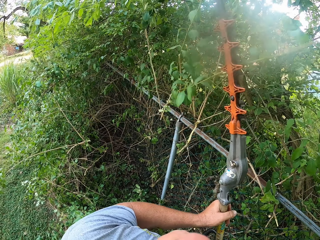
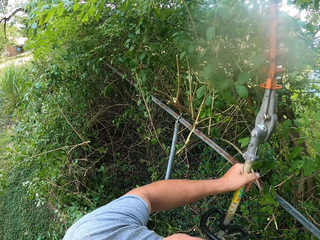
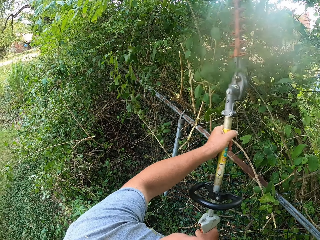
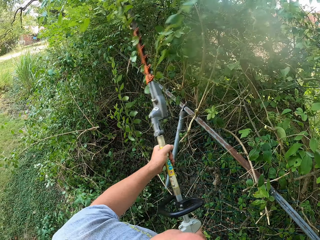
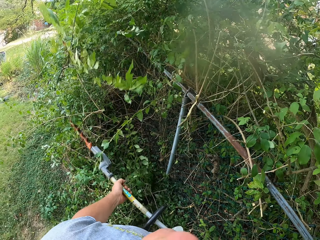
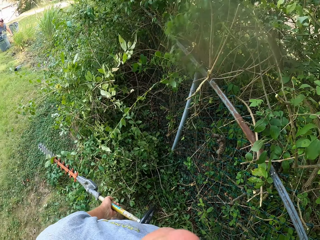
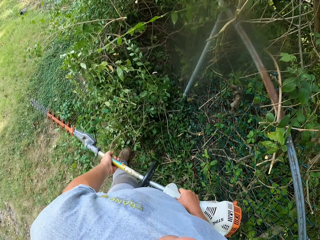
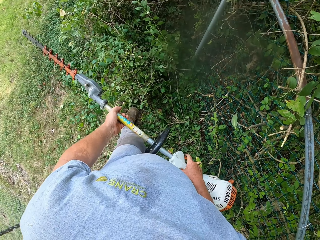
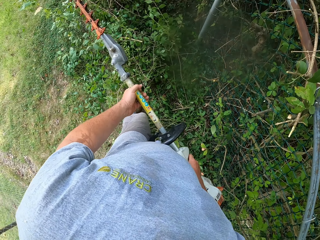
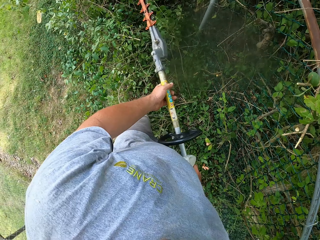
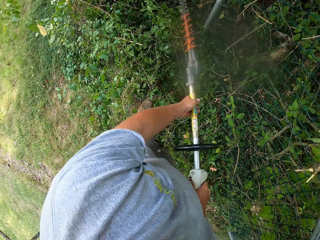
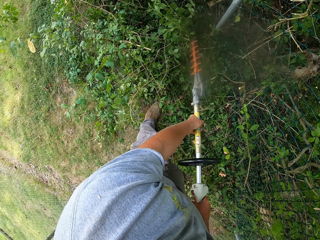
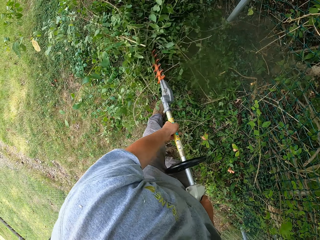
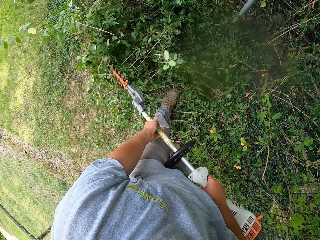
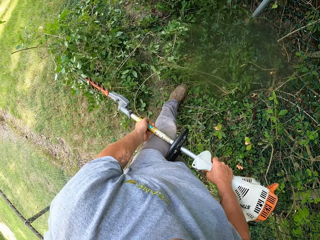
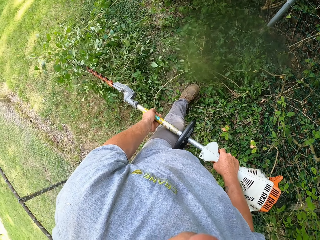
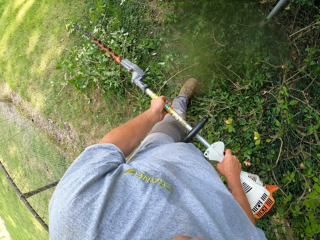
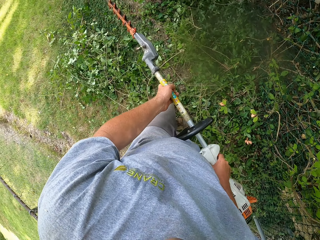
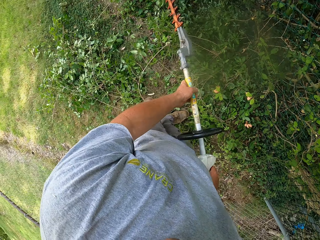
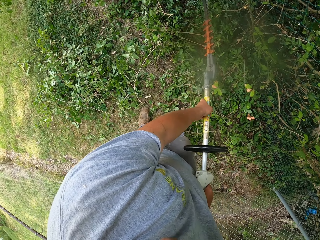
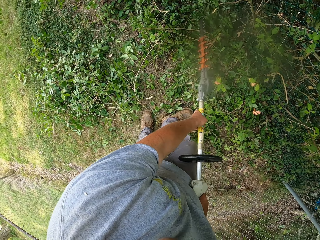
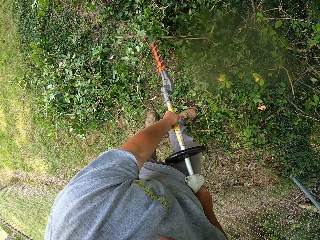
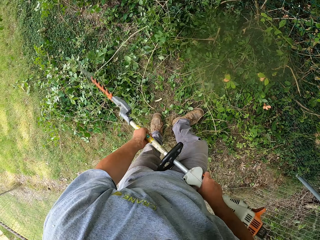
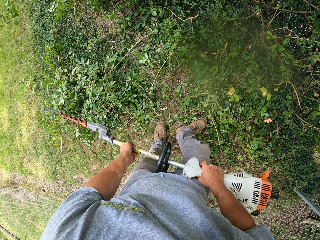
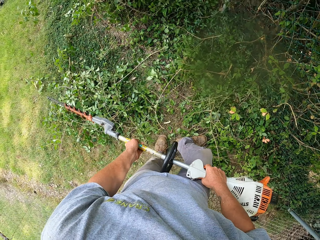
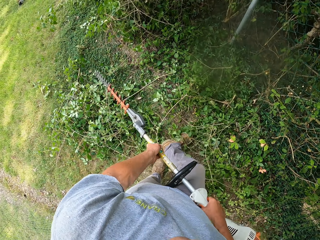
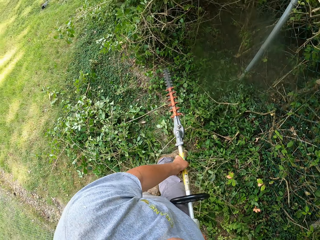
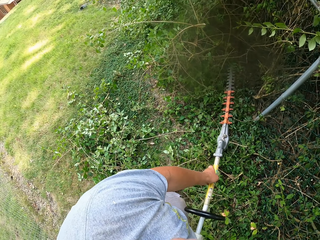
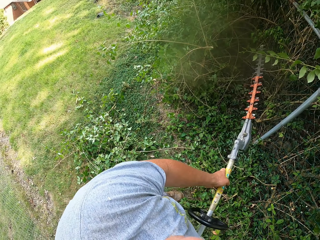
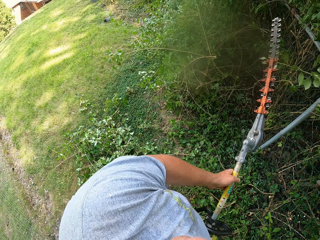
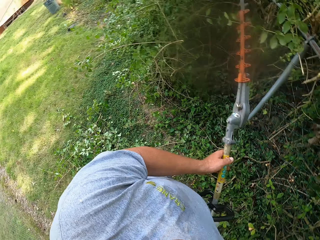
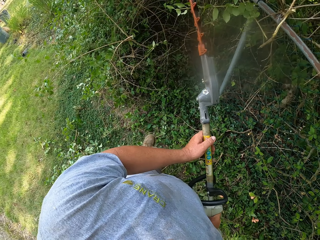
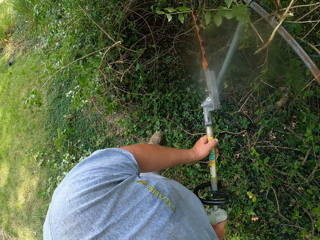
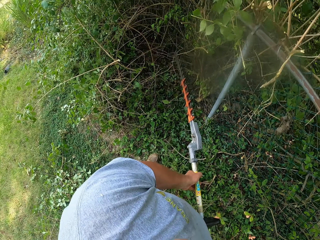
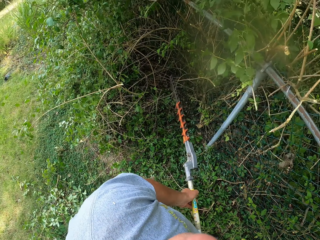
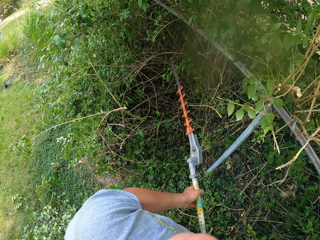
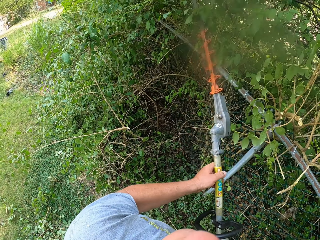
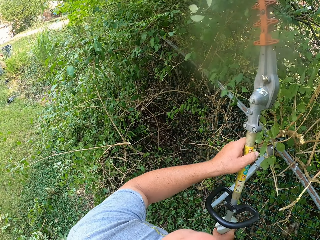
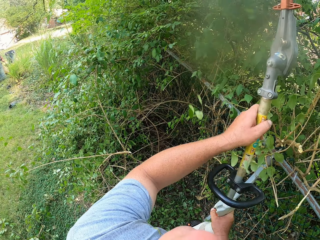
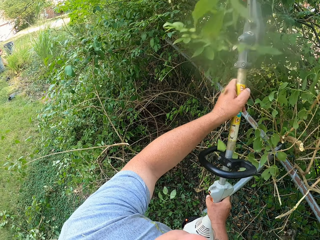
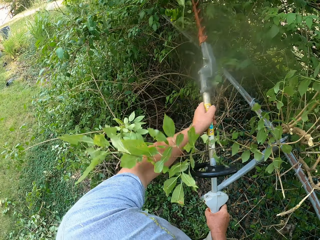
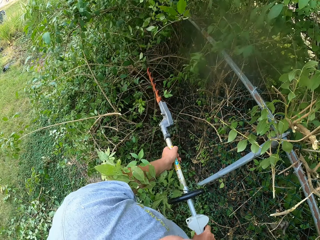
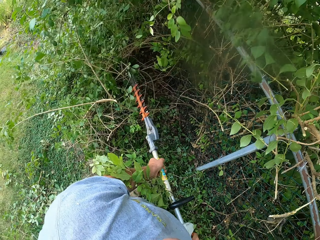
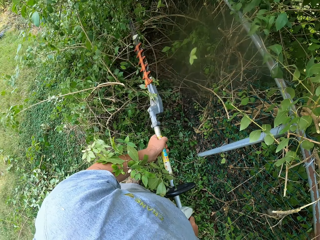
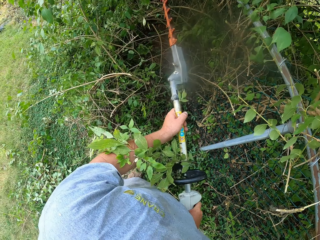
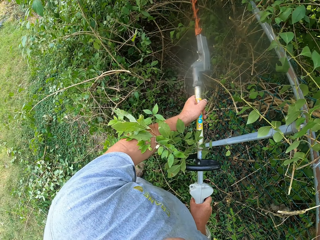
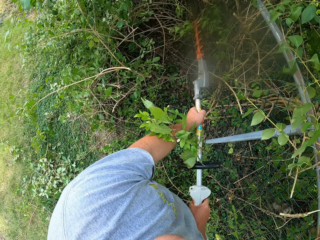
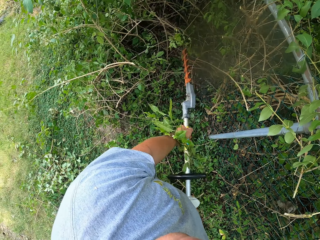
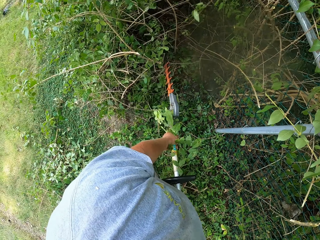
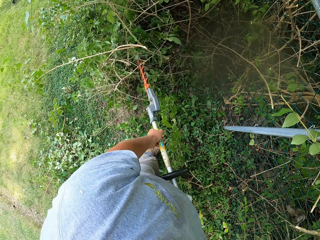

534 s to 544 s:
The camera wearer looks around. They trim the plant.

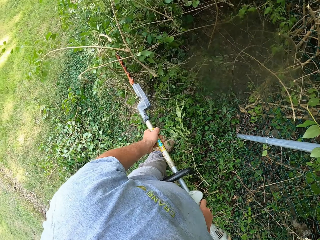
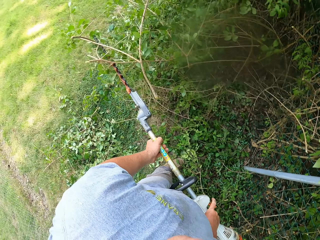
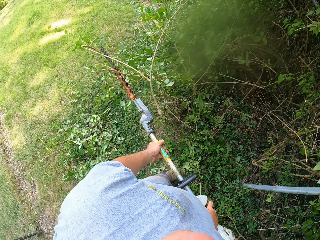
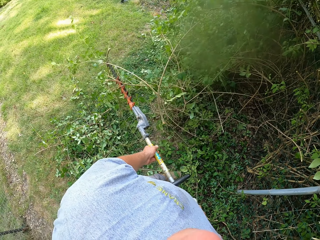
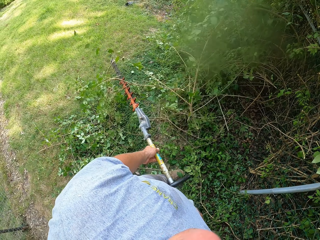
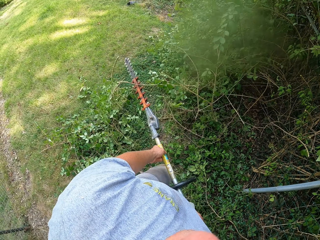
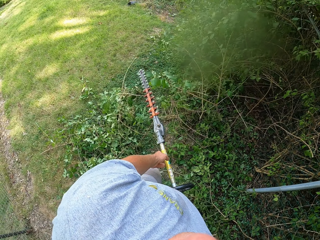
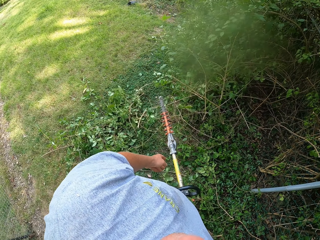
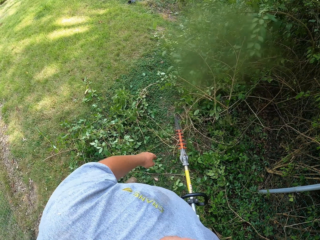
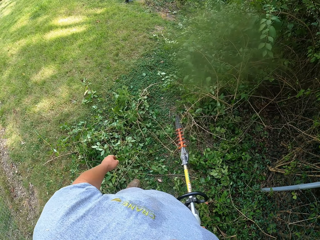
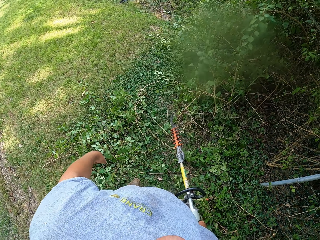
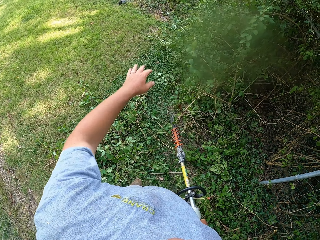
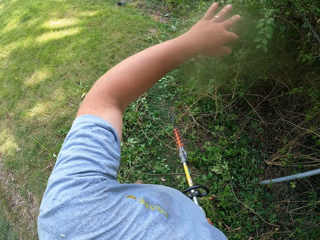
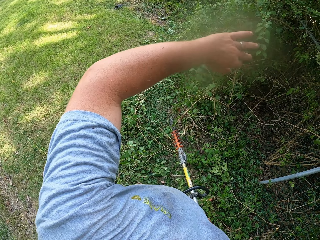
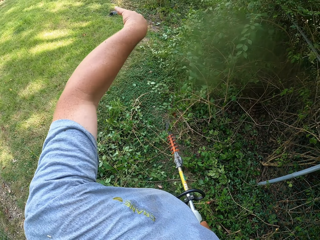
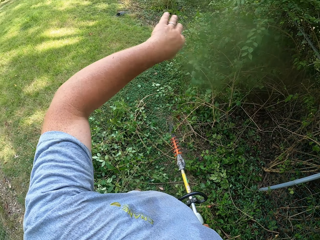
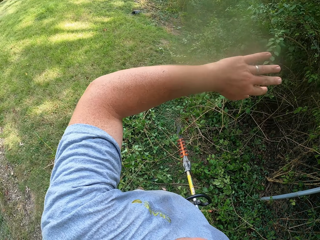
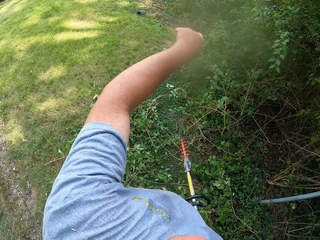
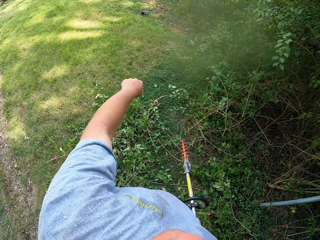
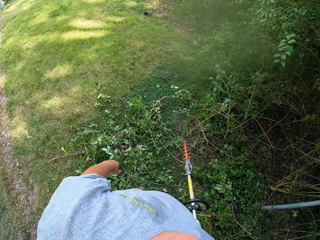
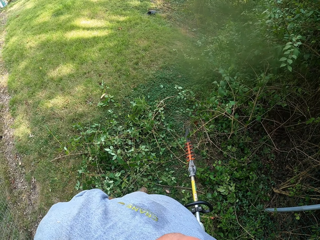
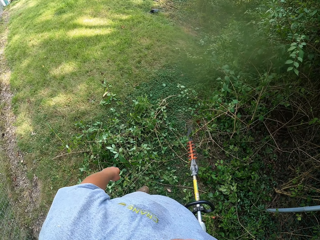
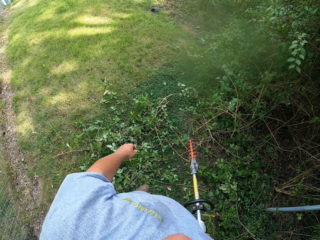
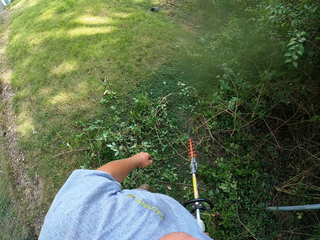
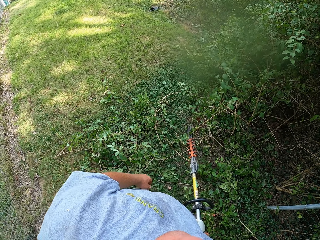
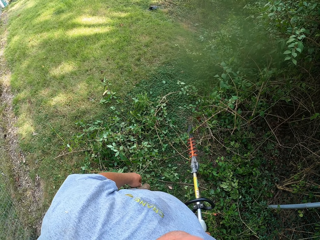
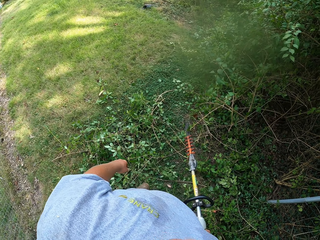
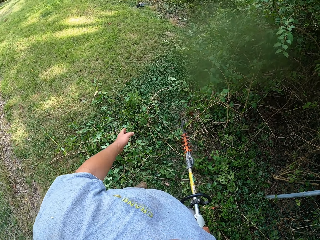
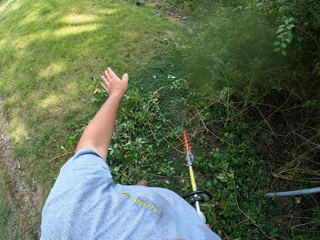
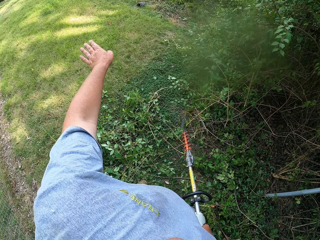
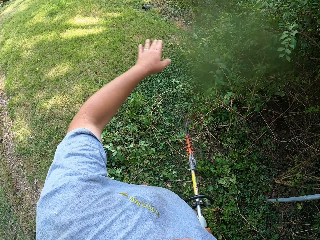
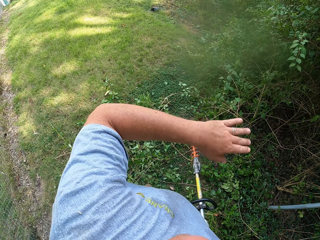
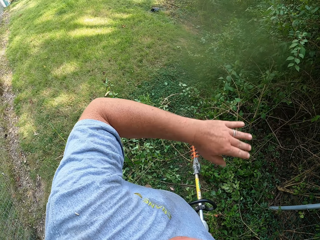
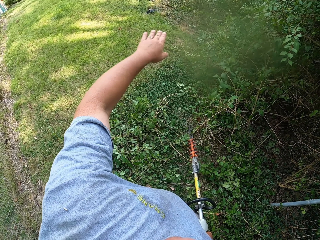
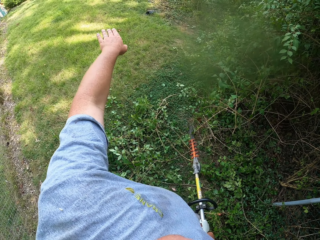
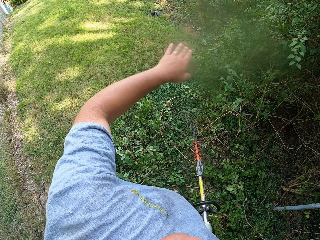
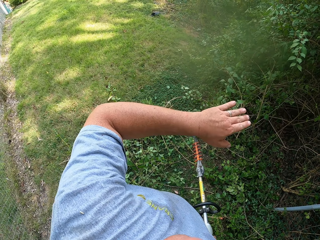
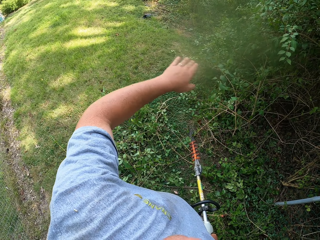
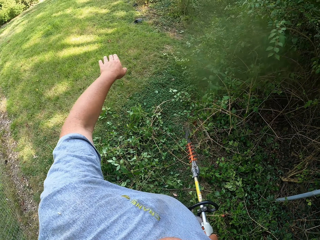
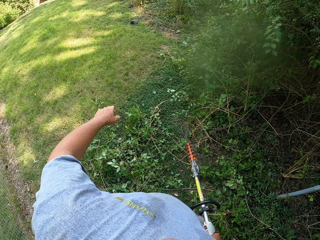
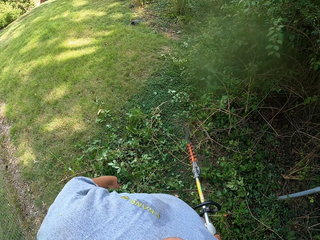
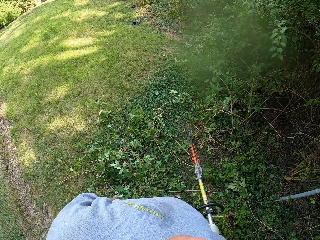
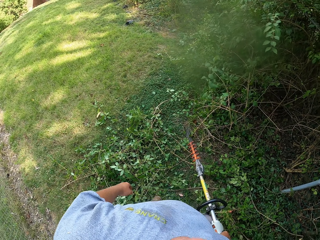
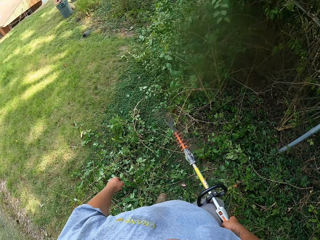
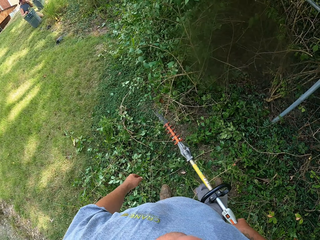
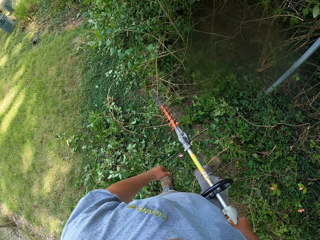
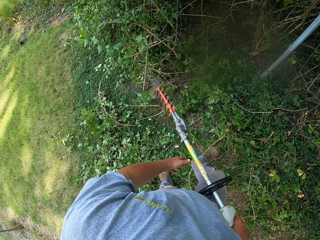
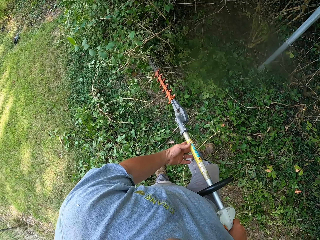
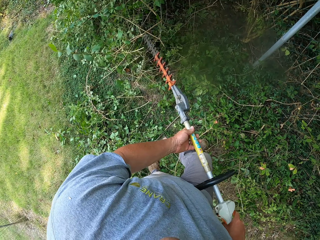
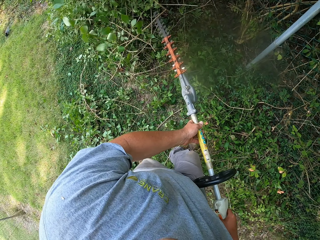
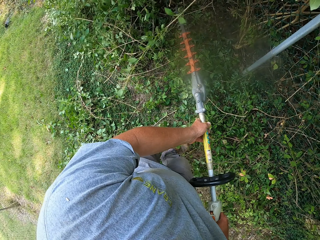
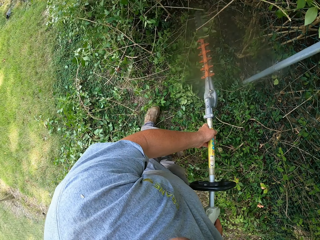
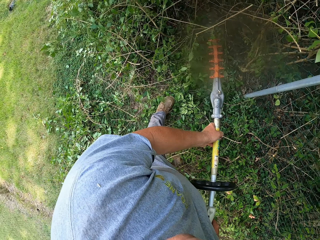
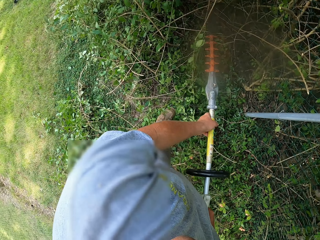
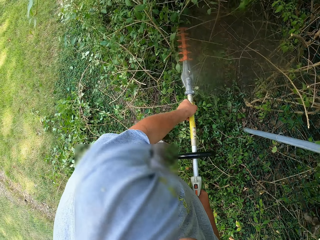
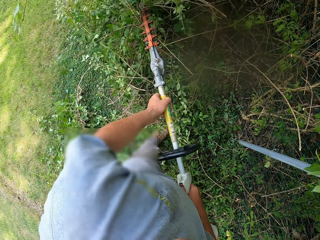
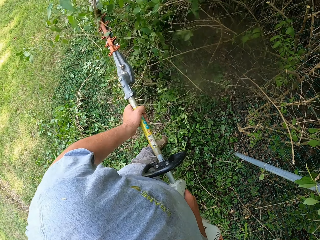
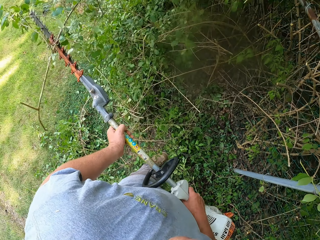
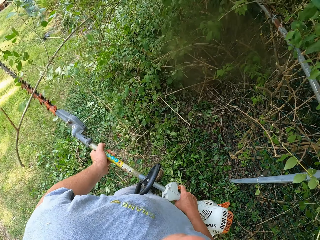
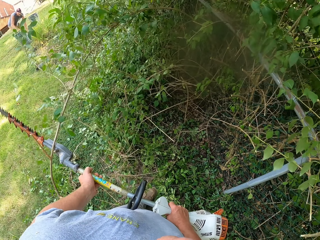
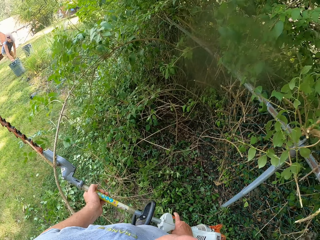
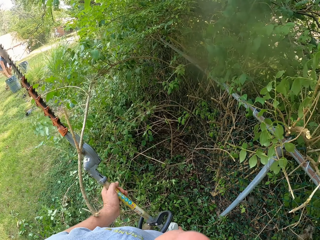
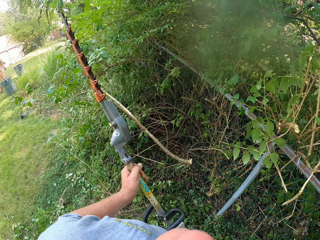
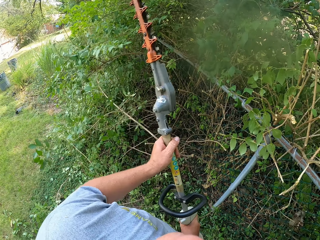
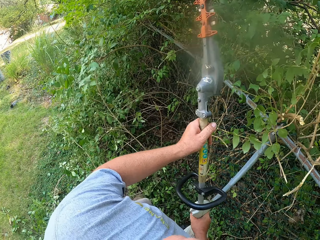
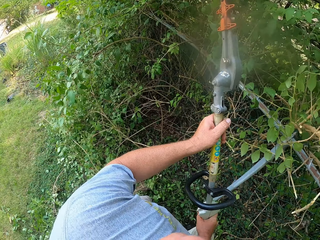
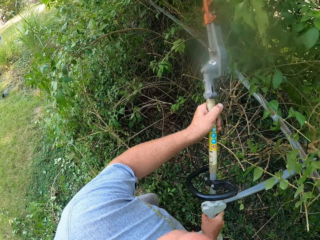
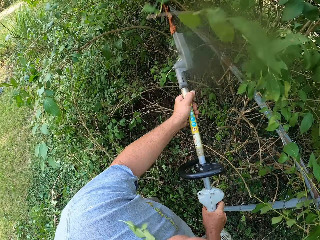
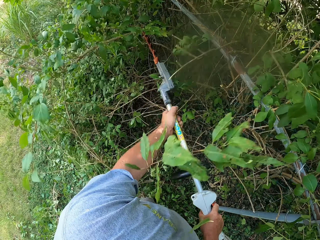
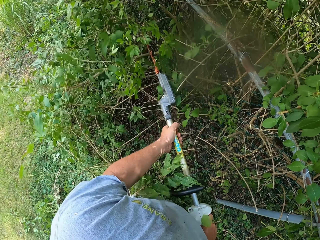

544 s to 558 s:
The camera wearer lifts the hand. They look around the compound. They wave. They wave. They converse with a woman. They look around. They trim the plant.
